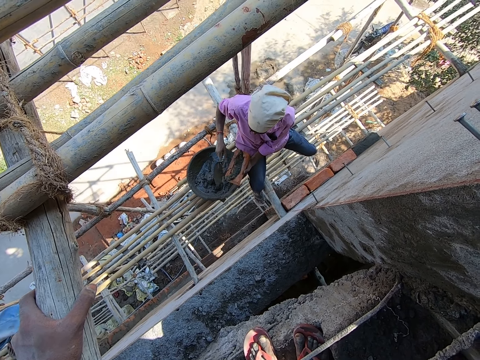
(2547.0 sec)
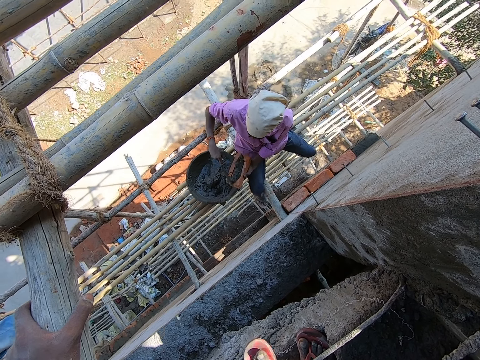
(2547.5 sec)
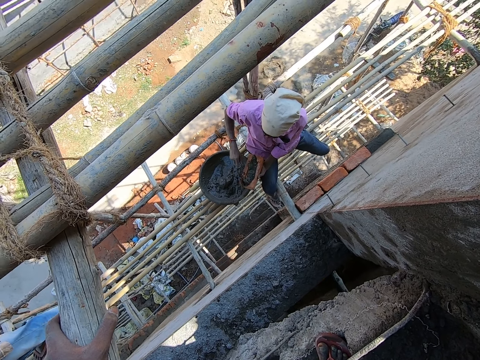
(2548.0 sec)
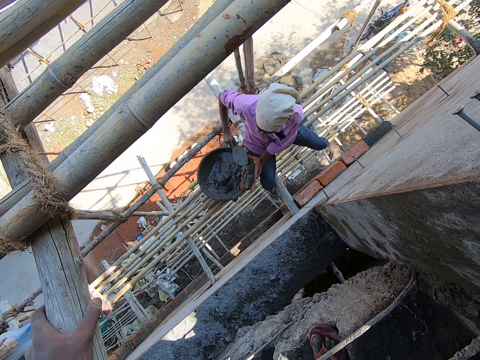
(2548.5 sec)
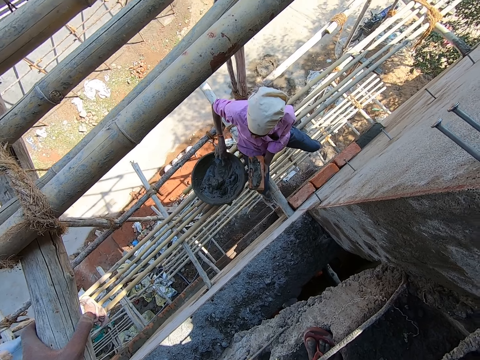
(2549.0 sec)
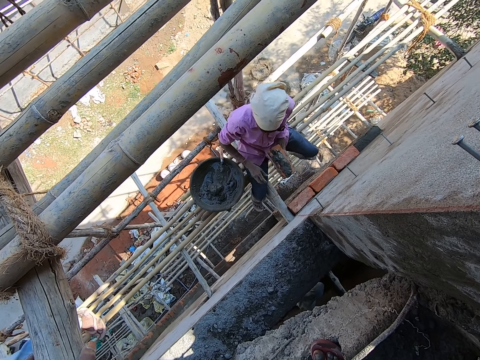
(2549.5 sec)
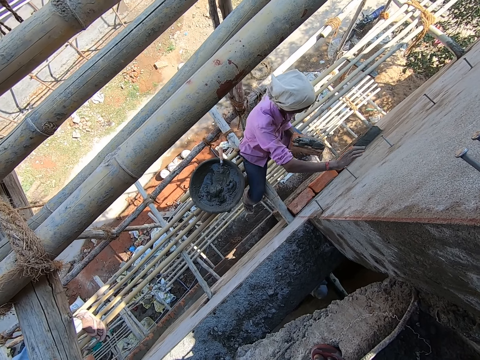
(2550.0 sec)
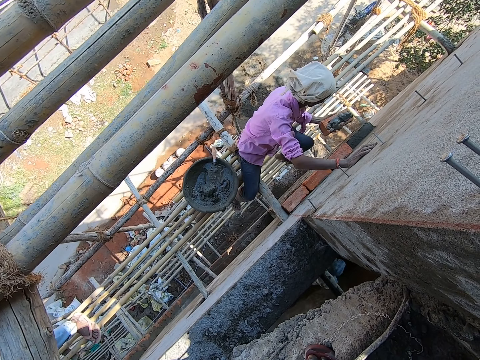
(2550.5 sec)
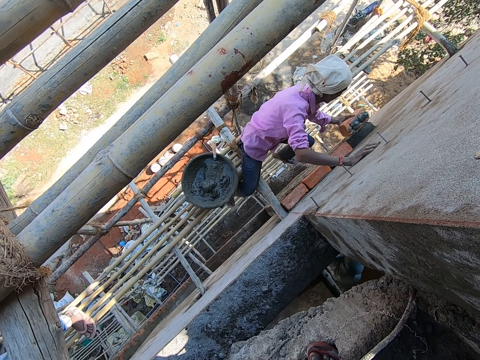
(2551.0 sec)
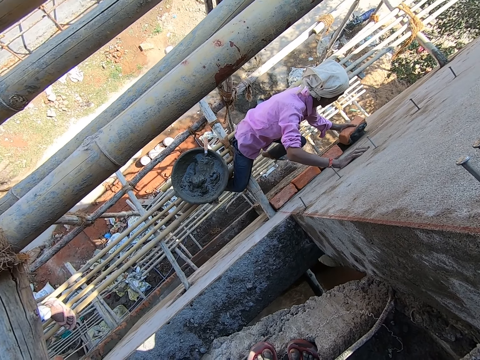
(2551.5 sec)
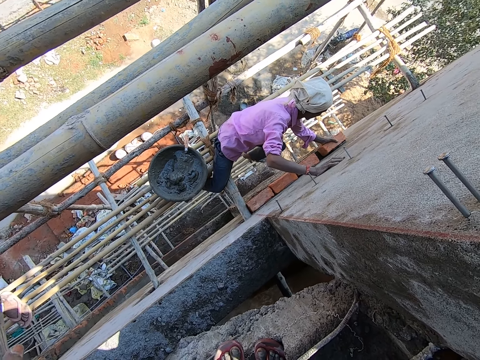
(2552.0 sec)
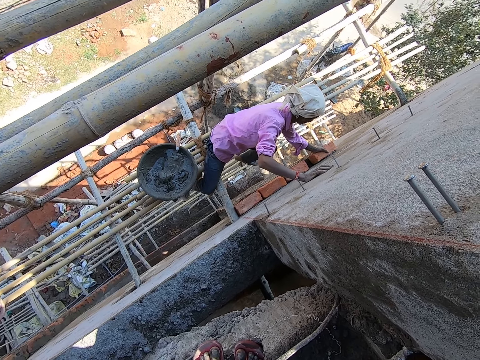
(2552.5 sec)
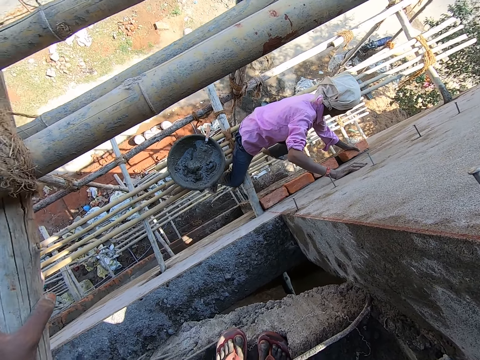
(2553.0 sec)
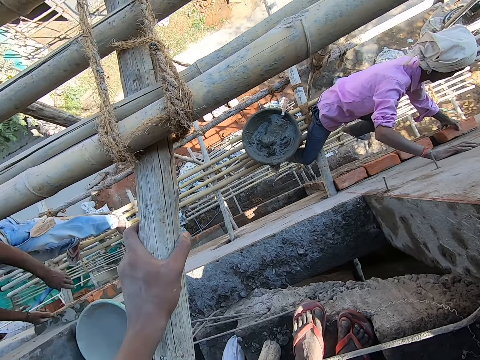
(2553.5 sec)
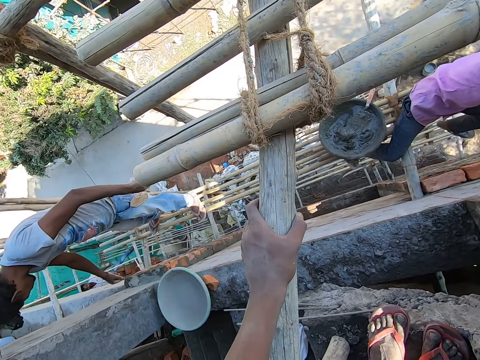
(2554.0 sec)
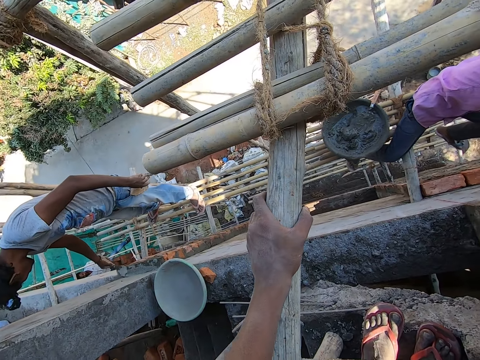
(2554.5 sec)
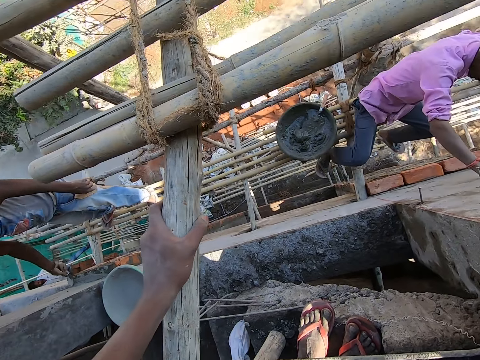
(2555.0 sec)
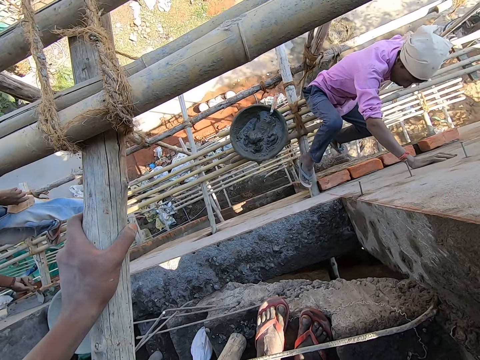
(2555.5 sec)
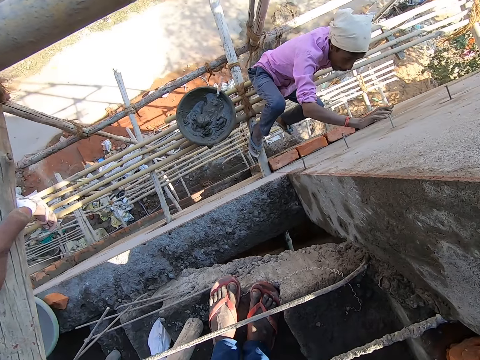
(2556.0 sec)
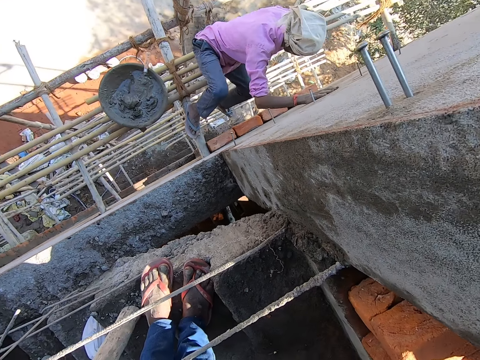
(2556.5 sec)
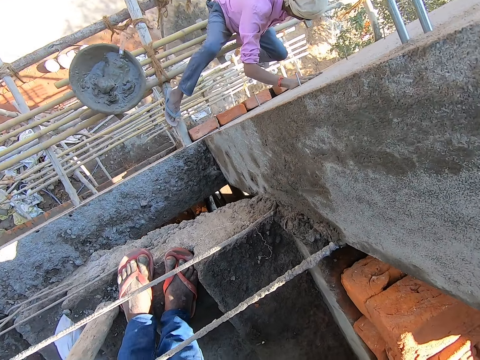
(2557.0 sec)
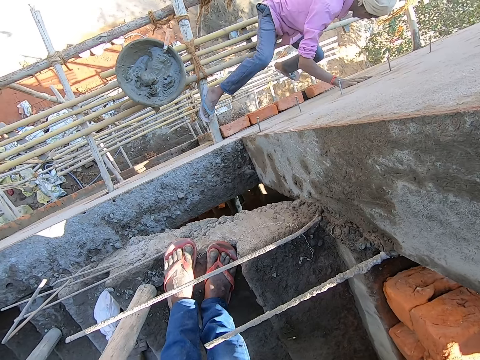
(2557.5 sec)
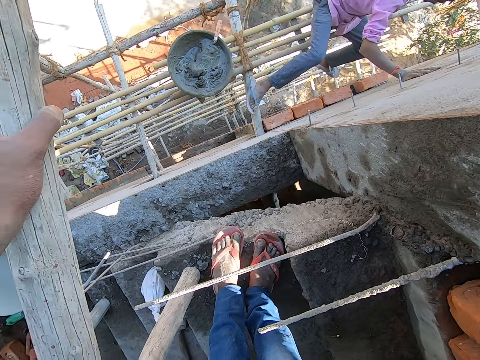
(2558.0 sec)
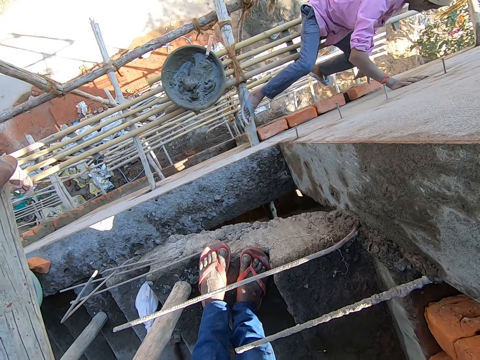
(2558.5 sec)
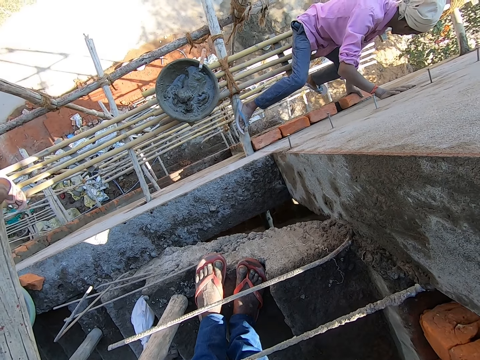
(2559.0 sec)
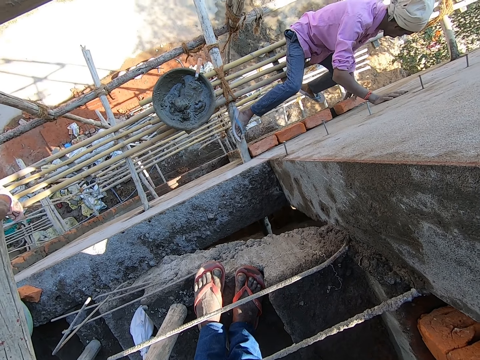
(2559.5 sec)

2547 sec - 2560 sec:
The man drops the trowel in the head pan with his right hand. He places his right hand on the wall and sets the brick on the wall with his left hand. Another man dresses the mortar on the brick with the trowel in his right hand. The first man sets the brick on the wall with his left hand and moves a bit.

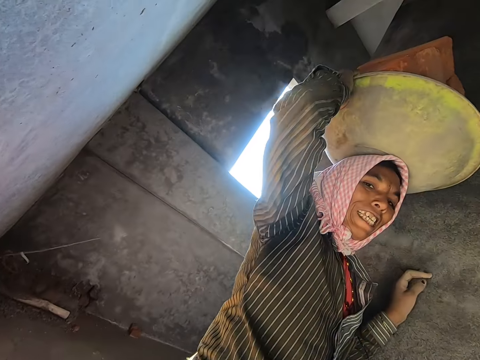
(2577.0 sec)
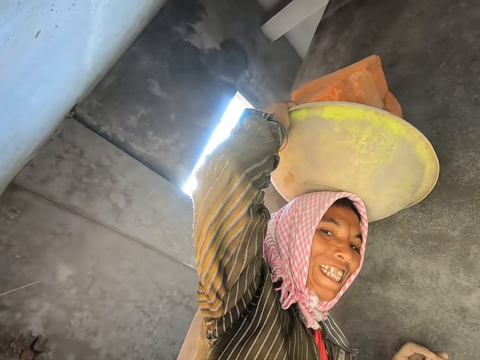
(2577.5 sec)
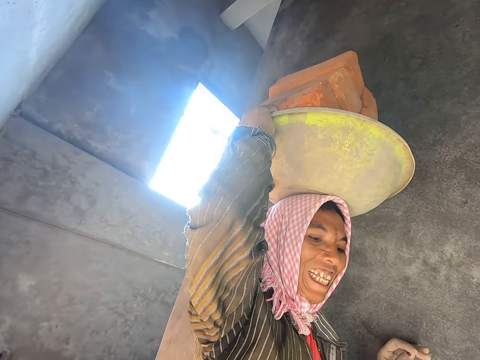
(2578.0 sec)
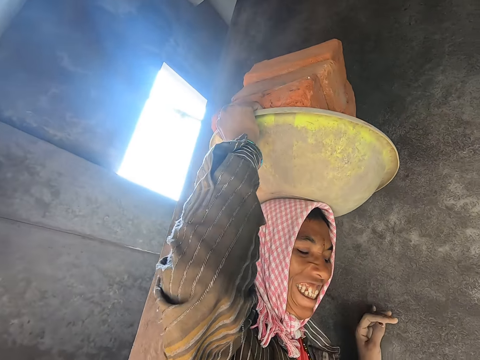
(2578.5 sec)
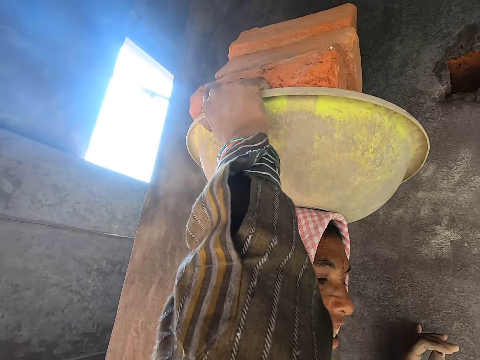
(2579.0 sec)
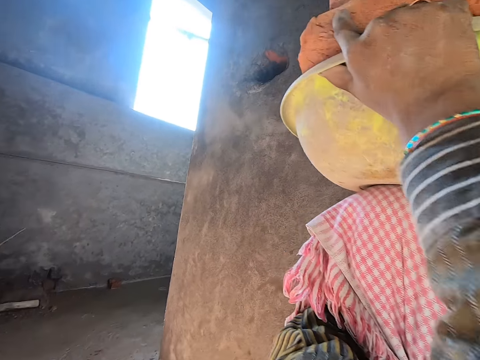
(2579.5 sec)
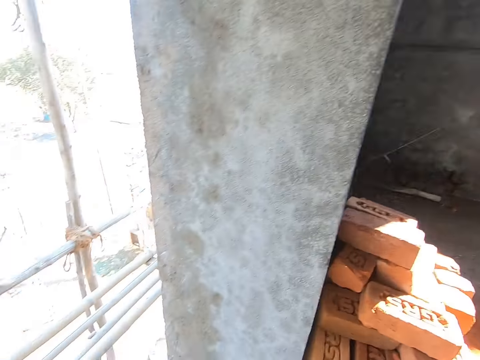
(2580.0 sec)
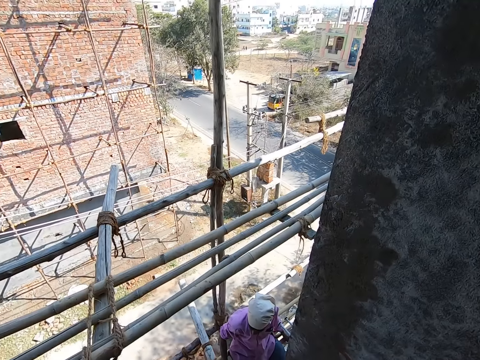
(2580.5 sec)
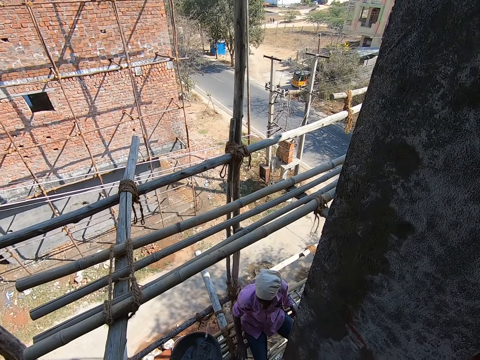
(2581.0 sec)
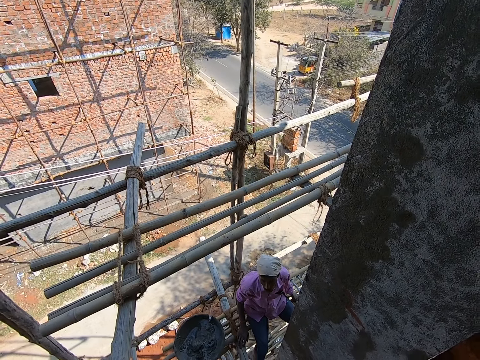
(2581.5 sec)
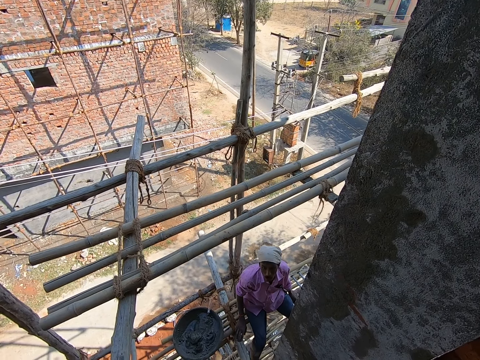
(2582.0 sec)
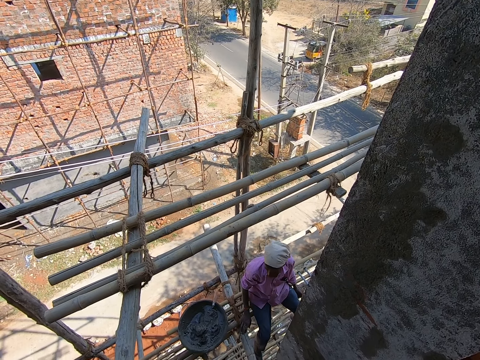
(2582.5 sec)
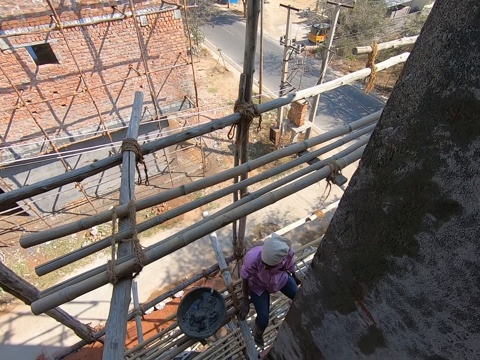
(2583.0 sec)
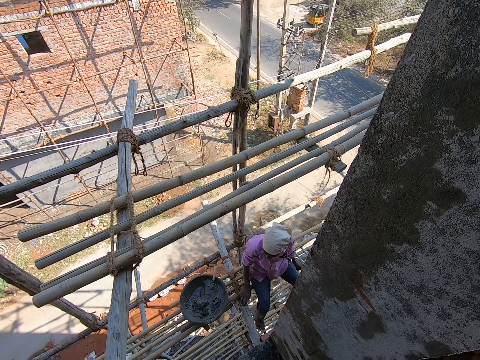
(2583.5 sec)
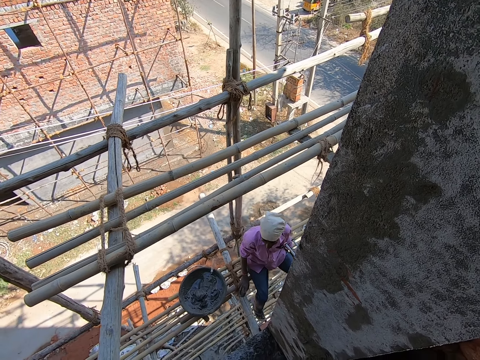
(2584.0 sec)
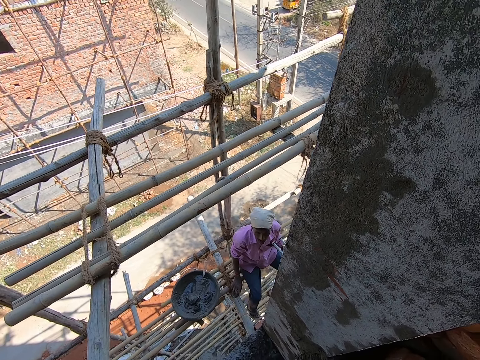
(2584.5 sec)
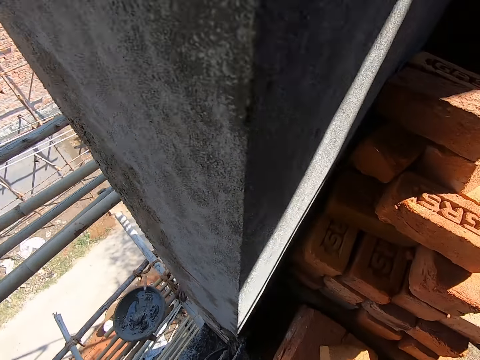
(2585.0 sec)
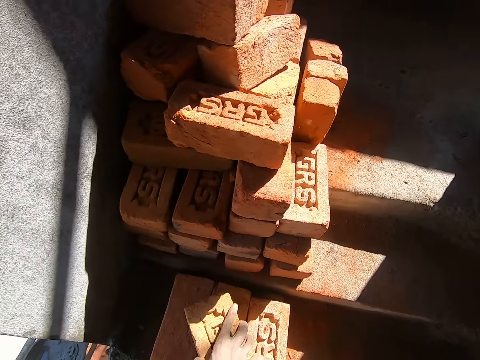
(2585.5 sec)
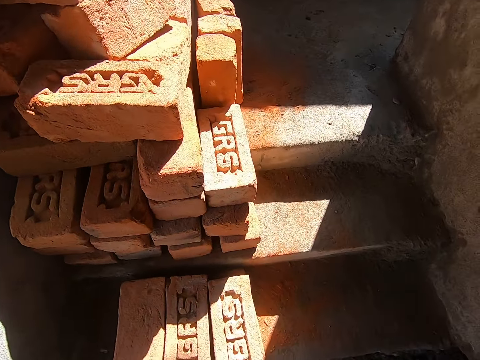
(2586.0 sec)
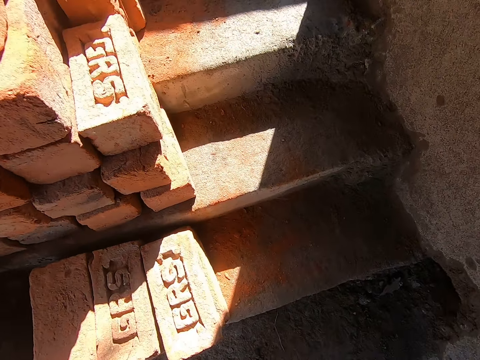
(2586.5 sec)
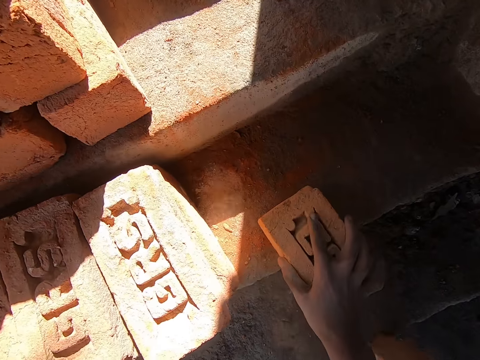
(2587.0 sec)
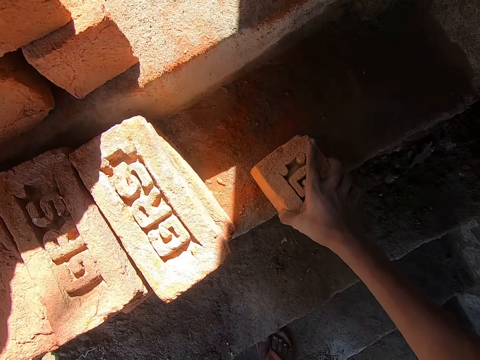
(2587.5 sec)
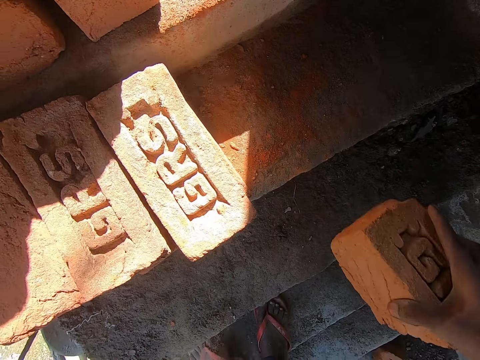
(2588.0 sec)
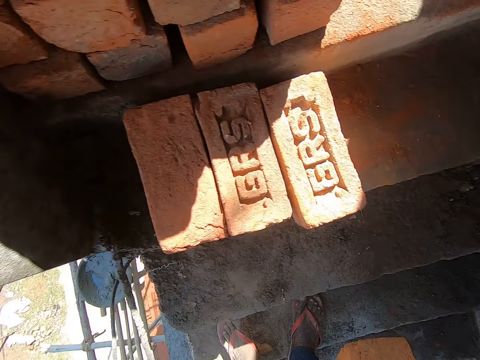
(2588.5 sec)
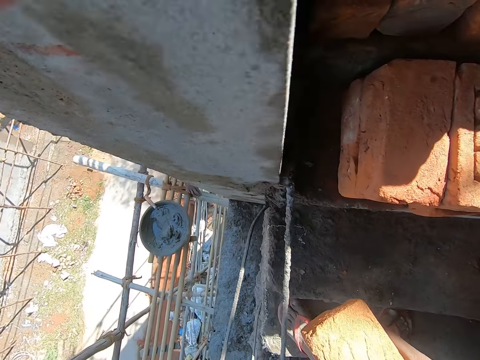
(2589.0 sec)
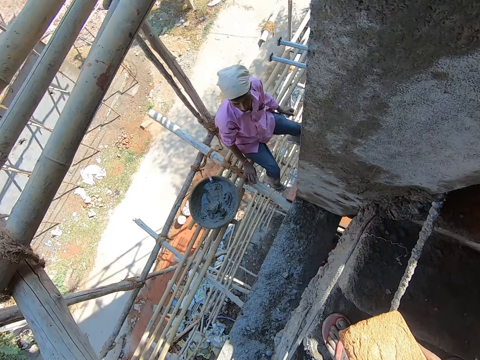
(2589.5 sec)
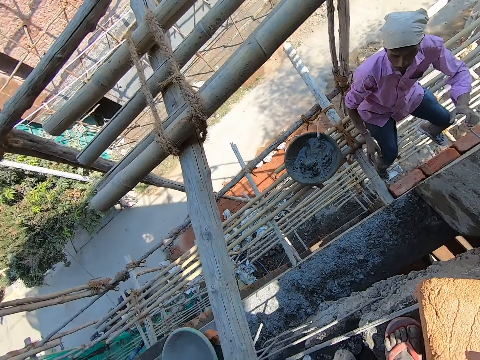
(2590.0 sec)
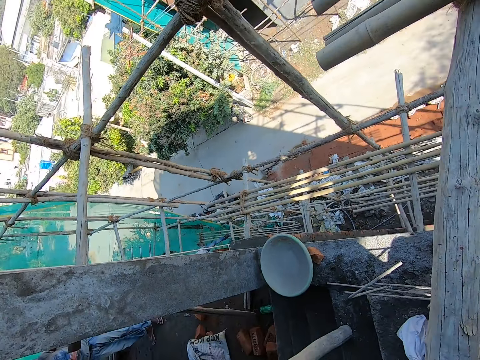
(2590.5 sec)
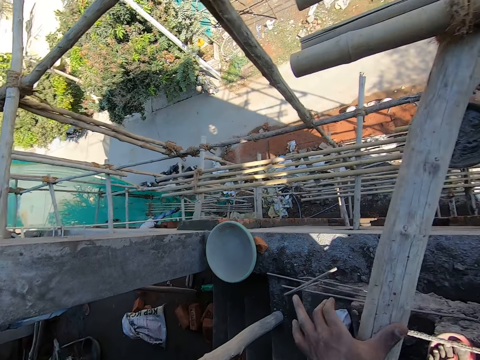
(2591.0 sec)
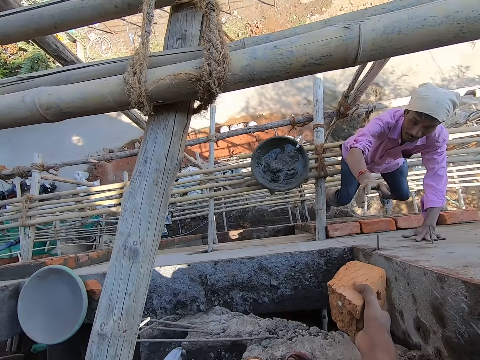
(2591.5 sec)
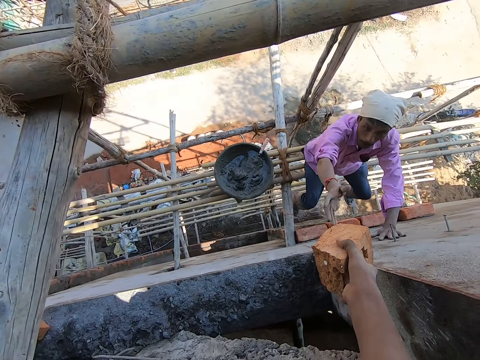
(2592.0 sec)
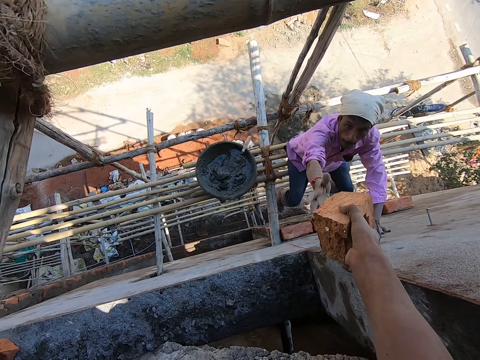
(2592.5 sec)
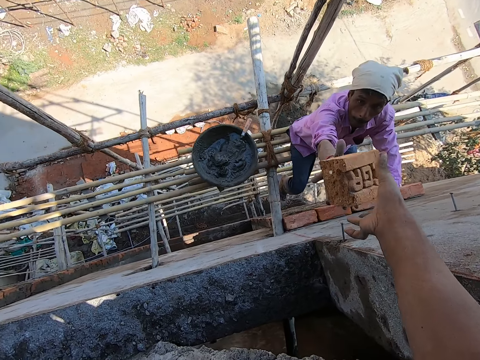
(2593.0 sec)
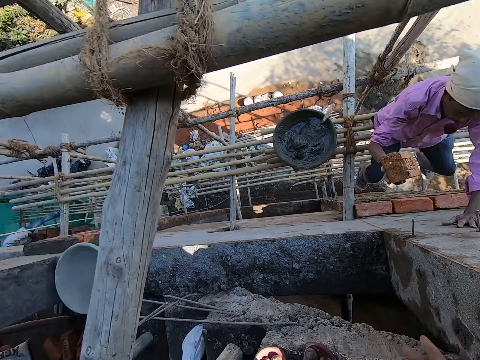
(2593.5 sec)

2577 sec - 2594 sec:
The woman walks past the camera wearer. The man converses to the camera wearer. The camera wearer converses with the man. He picks up a brick from the stack of bricks with his right hand. He breaks the brick on the floor with his right hand. He places his left hand on the scaffold. He passes the brick to the man with his right hand.
